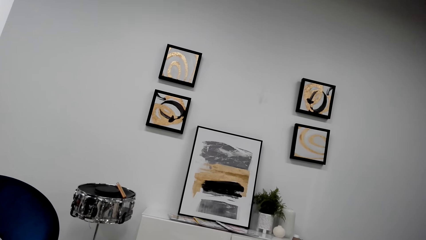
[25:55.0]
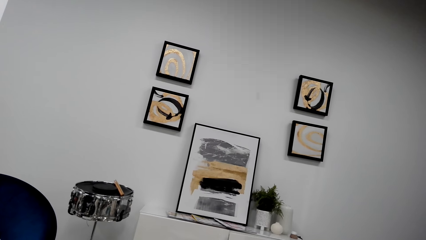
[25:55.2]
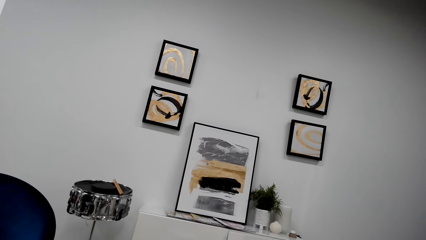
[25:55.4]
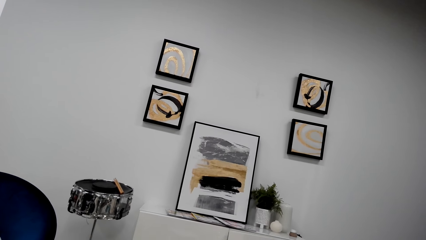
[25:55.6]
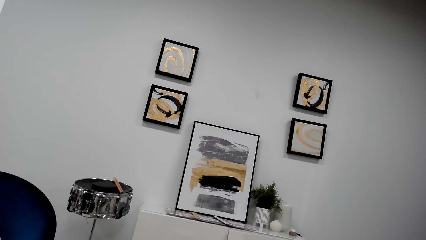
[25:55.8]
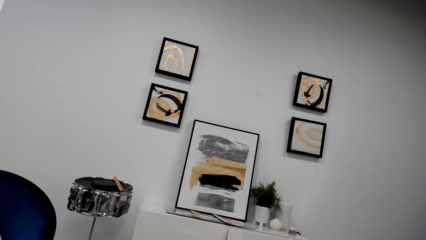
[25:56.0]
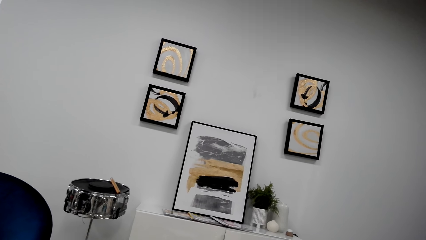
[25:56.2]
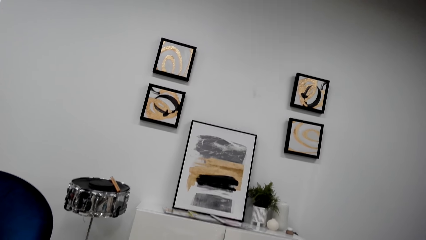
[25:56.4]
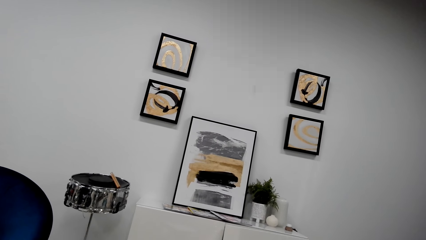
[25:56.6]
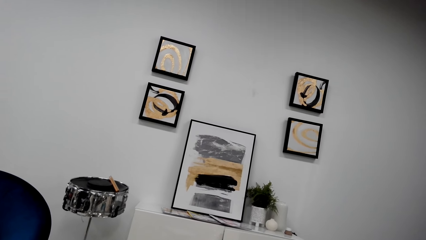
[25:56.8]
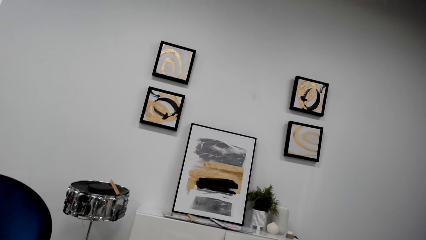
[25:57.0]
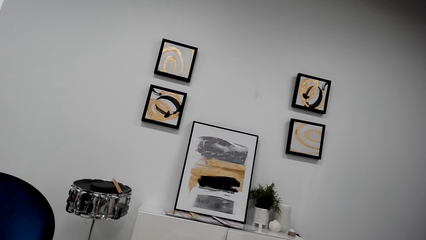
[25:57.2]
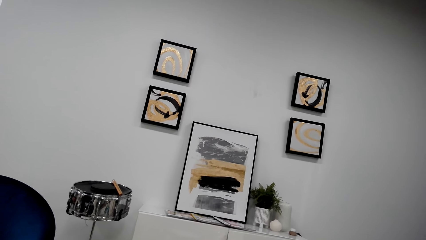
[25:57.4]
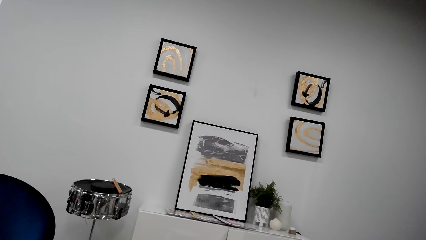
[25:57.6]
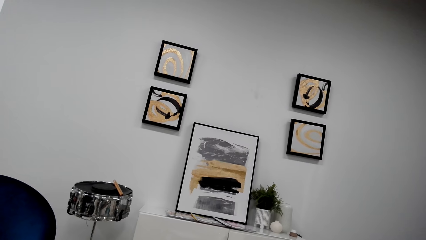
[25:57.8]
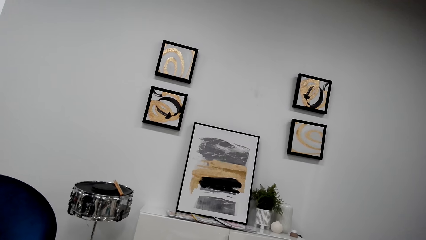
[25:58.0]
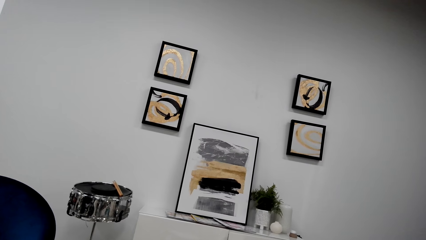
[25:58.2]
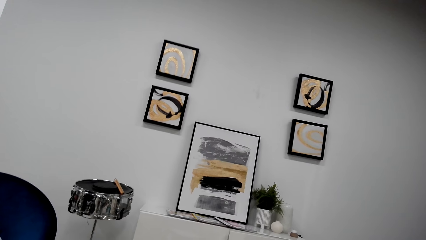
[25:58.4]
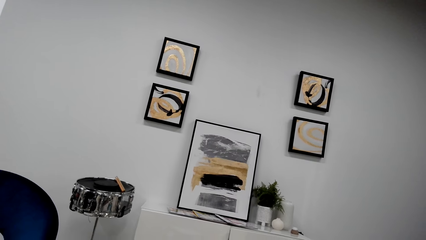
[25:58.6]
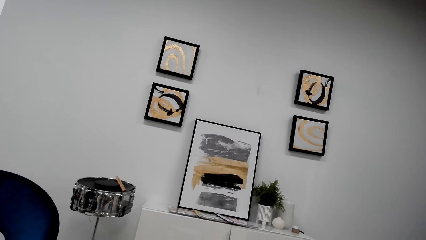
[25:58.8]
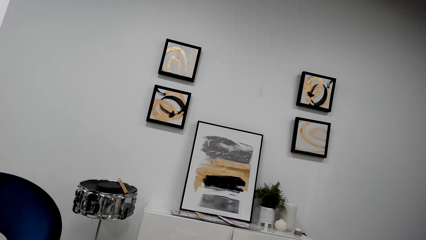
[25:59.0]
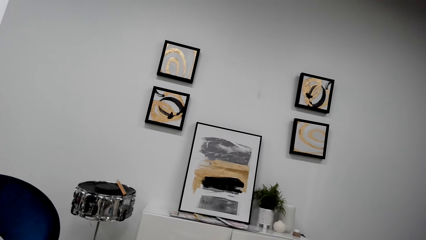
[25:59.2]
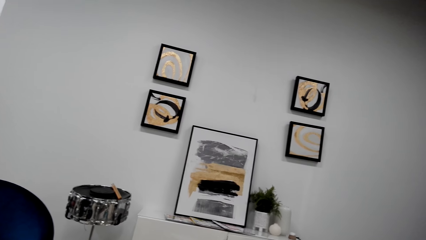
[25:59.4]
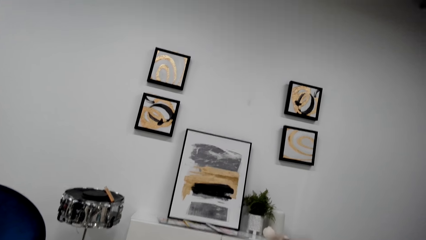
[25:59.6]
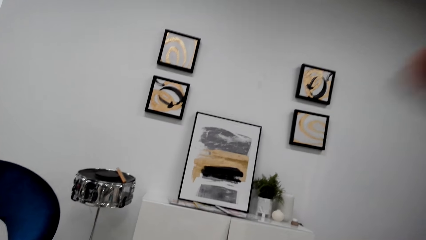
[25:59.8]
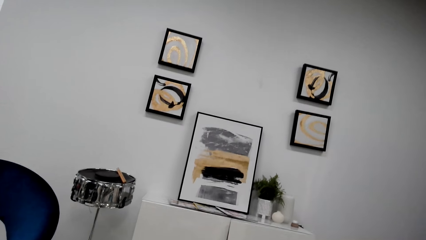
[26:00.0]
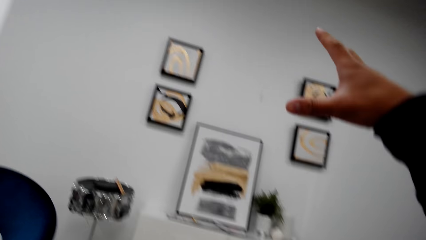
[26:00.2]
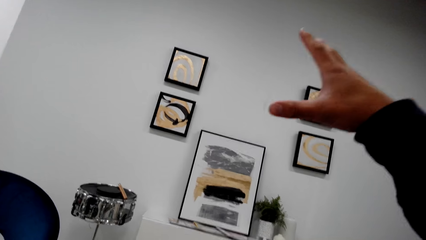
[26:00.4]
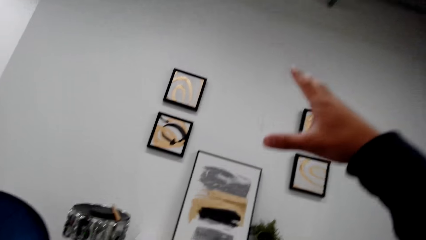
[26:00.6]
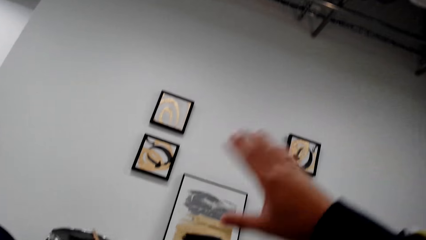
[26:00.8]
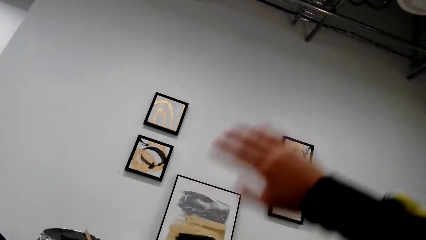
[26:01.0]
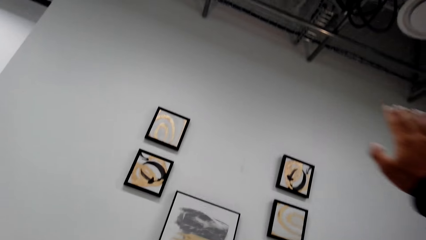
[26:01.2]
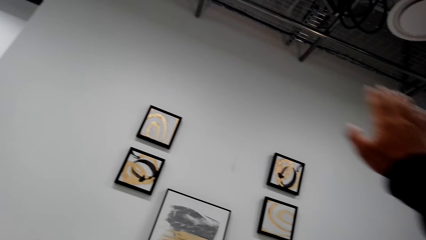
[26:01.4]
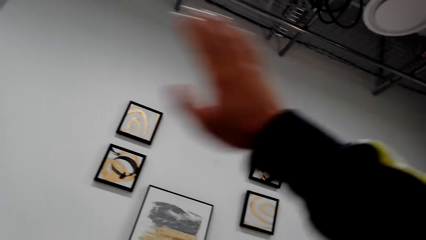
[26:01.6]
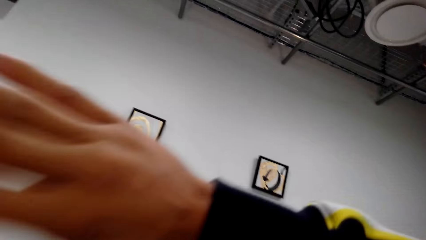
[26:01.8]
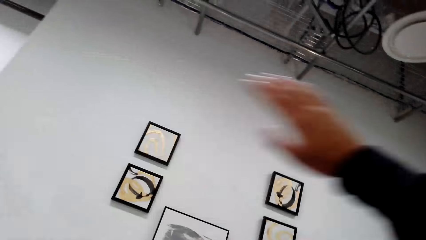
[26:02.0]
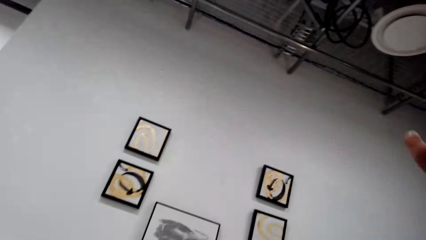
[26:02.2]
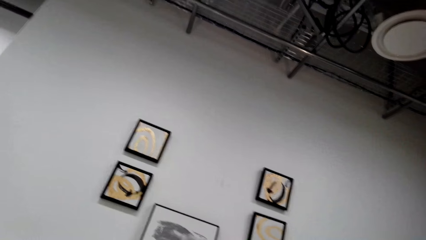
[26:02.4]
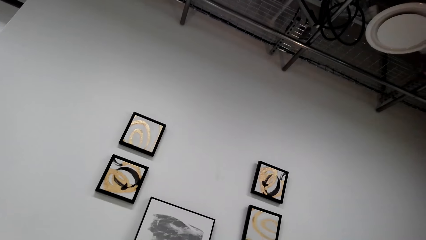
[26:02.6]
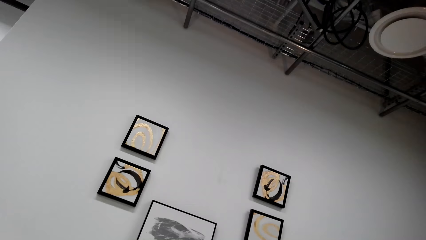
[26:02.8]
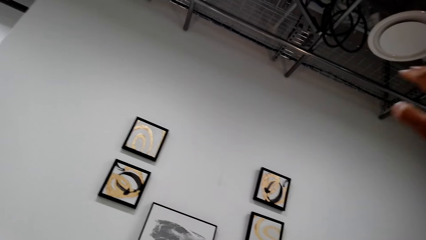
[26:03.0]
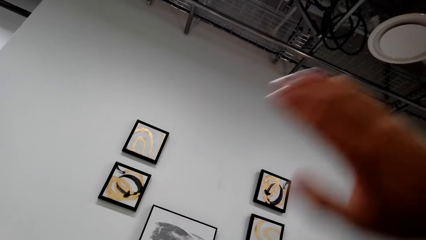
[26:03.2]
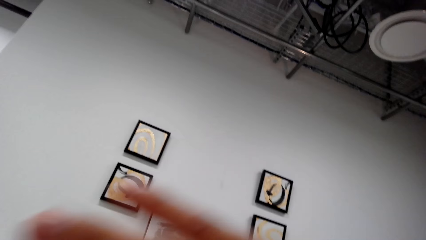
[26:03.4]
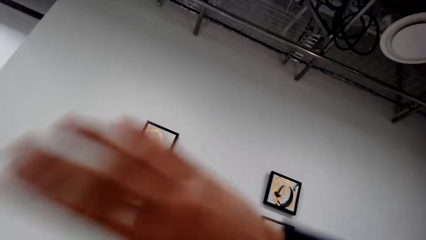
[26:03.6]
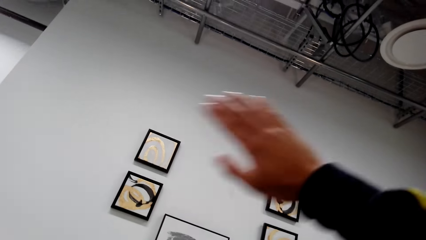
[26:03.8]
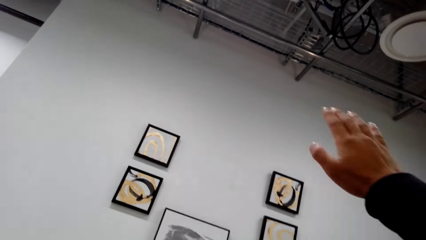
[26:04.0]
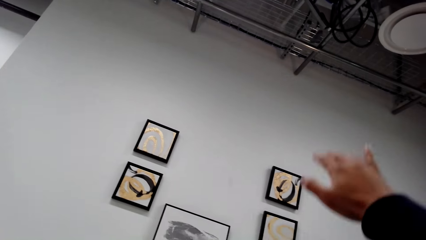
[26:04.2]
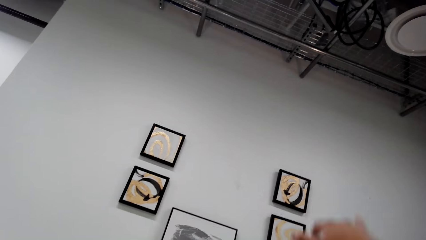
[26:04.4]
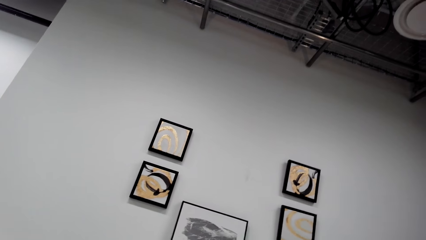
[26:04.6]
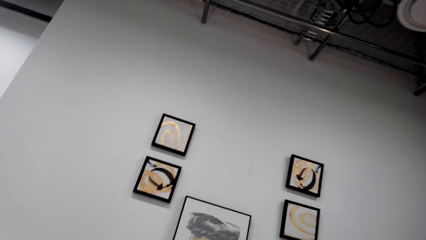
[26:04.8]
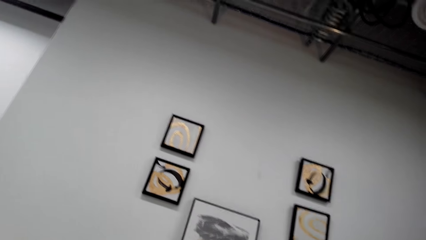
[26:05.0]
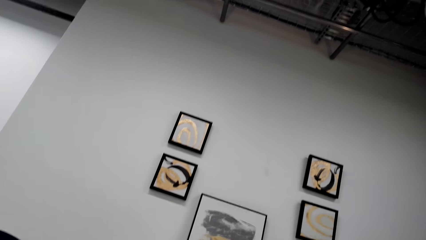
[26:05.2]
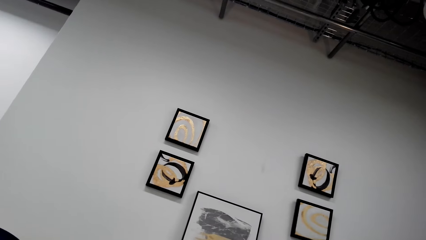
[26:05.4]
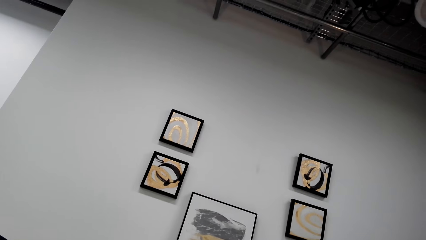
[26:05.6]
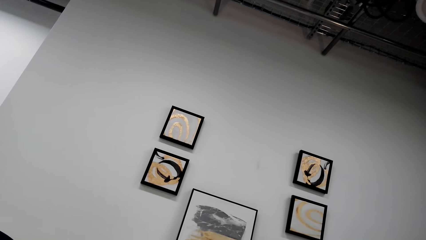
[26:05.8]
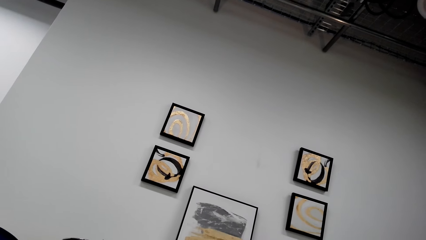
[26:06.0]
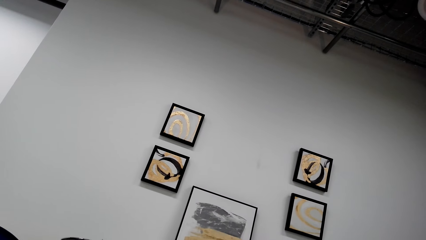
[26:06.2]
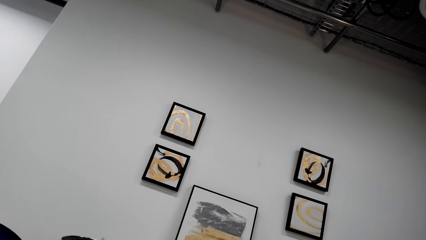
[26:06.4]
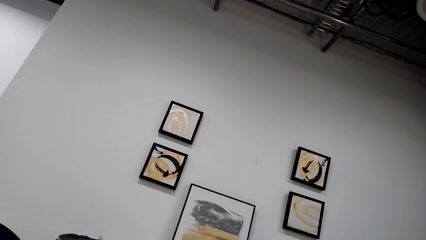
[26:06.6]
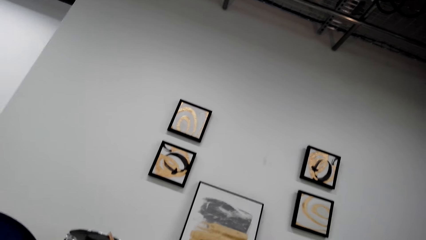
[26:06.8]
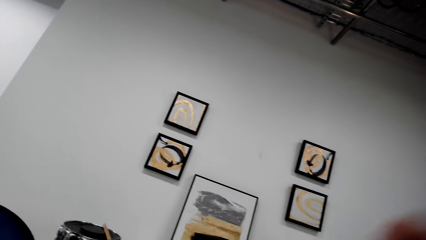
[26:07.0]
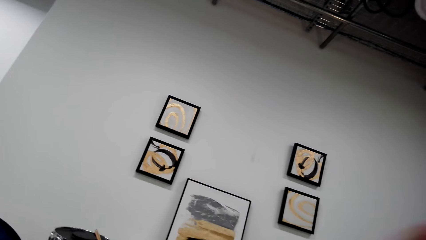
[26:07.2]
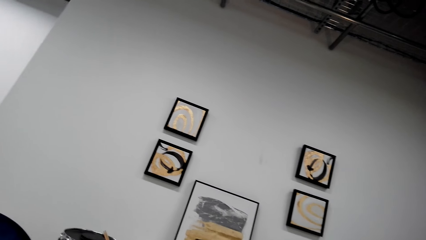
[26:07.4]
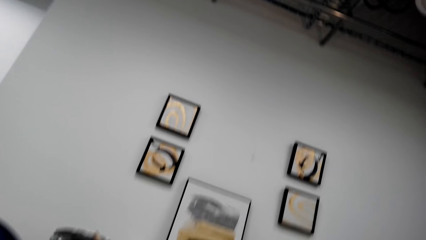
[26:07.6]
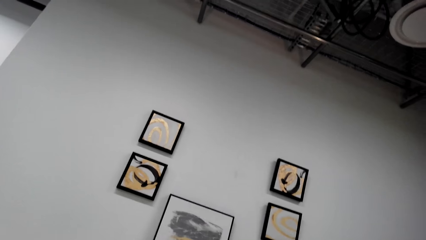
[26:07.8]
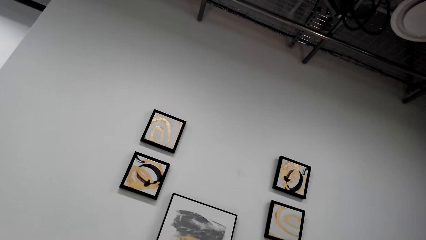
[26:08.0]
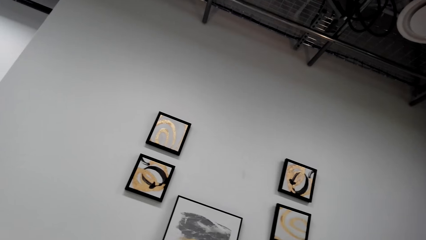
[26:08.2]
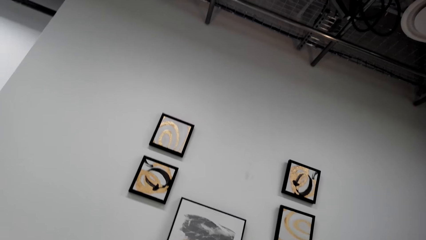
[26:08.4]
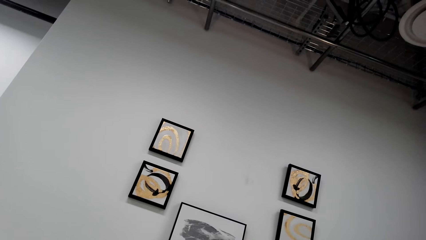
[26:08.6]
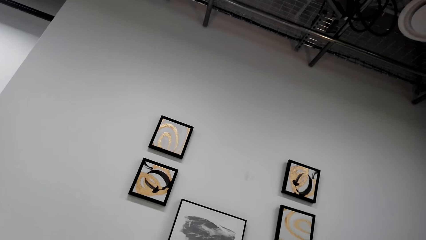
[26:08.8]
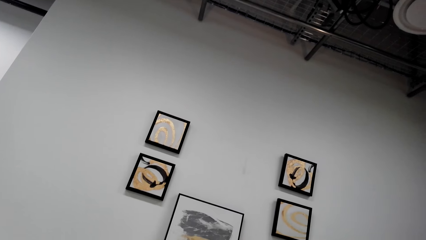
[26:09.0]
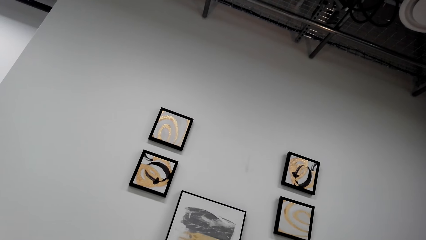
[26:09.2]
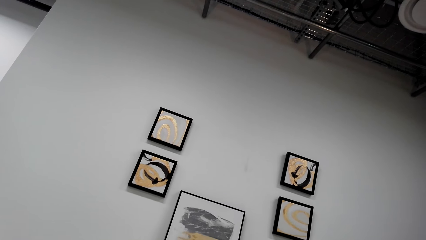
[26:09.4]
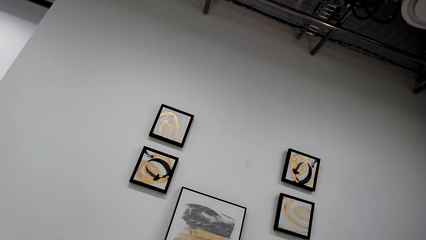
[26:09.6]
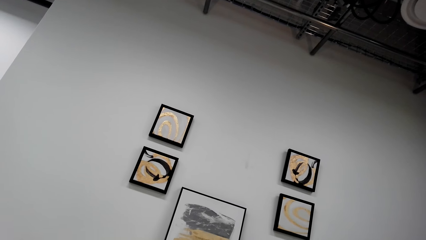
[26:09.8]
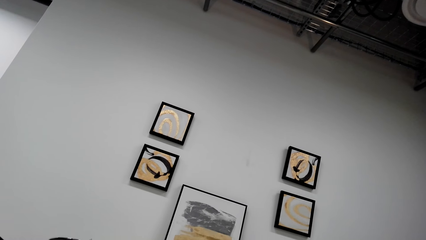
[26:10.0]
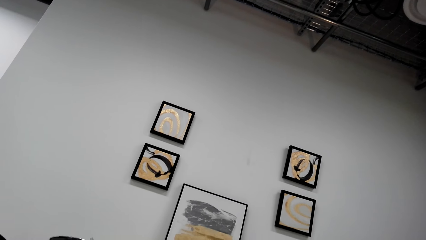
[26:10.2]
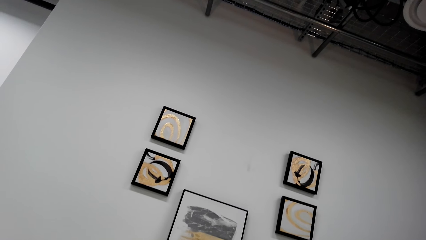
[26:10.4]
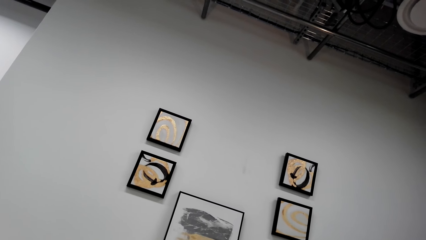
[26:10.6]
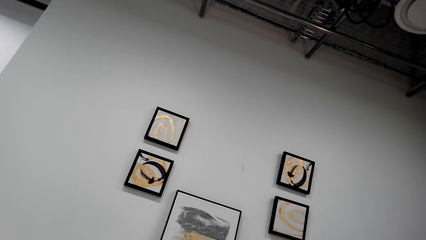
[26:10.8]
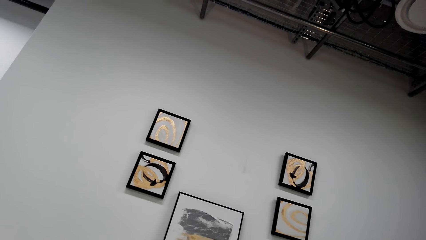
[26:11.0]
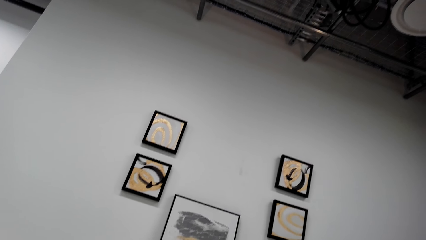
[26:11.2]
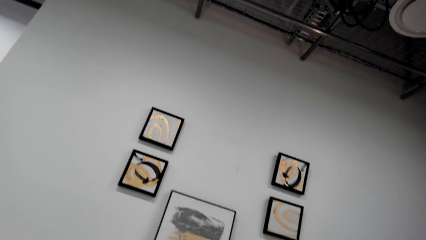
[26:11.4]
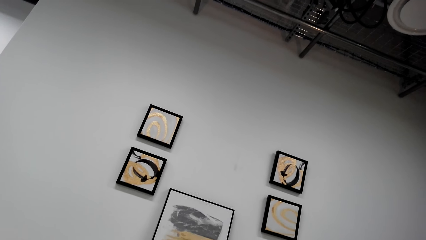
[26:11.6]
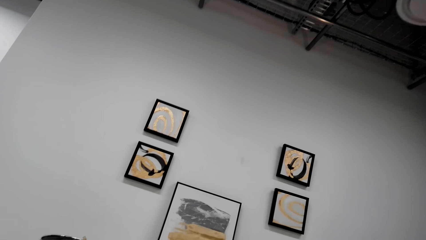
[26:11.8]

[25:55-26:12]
The camera wearer moves a hand. They stare at the wall.
